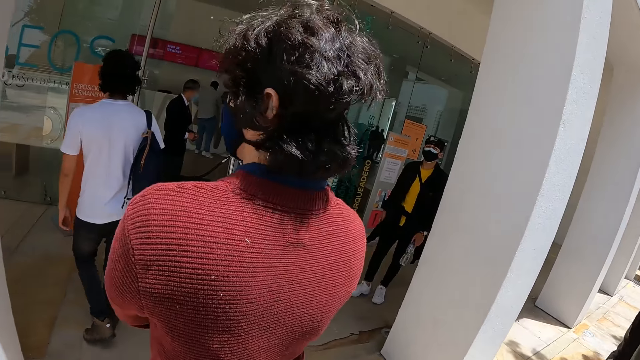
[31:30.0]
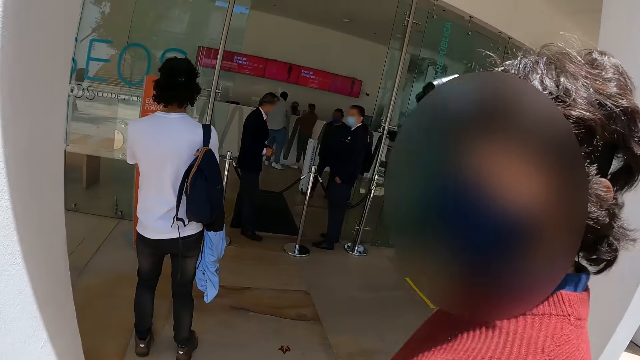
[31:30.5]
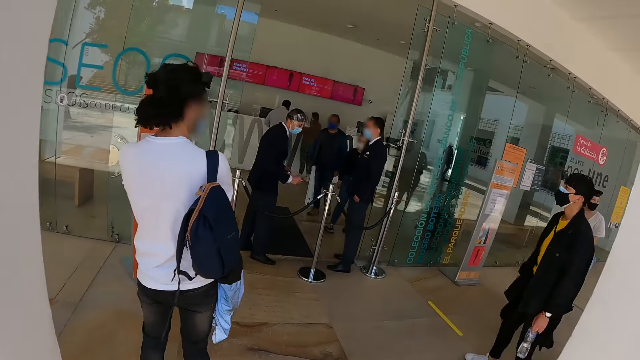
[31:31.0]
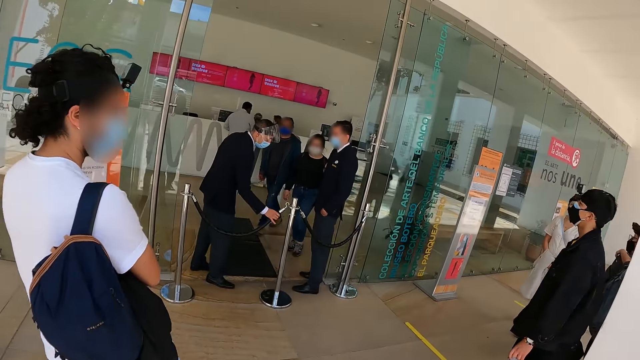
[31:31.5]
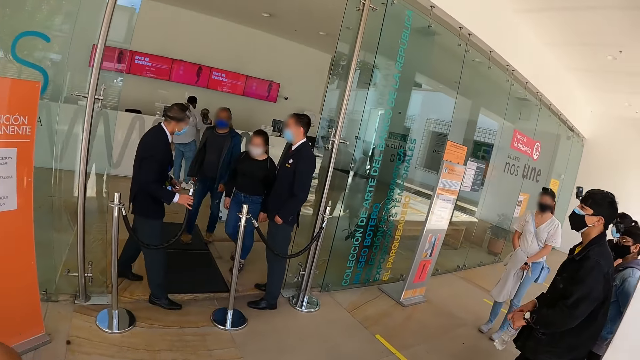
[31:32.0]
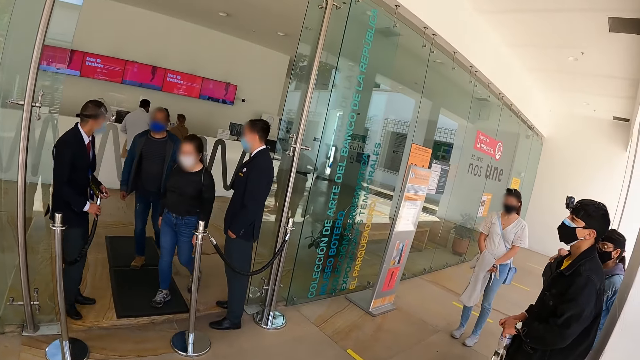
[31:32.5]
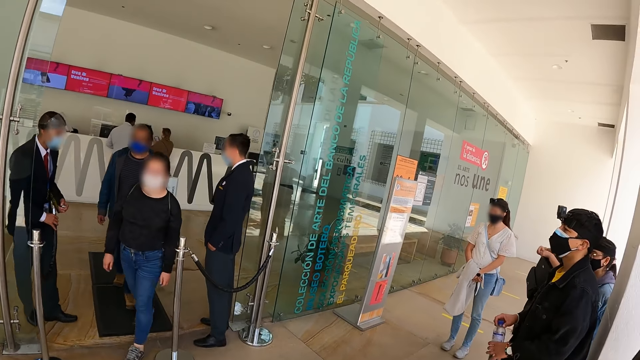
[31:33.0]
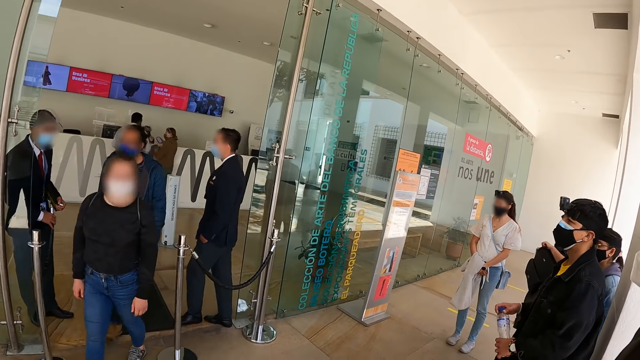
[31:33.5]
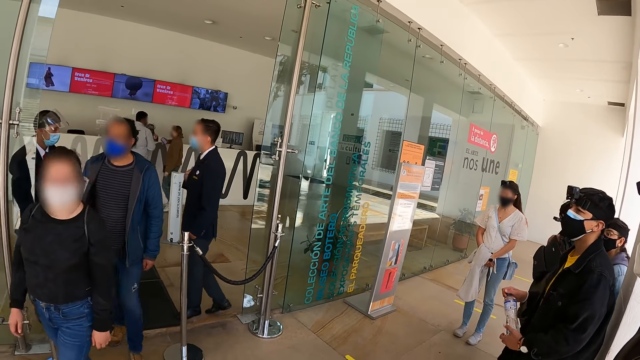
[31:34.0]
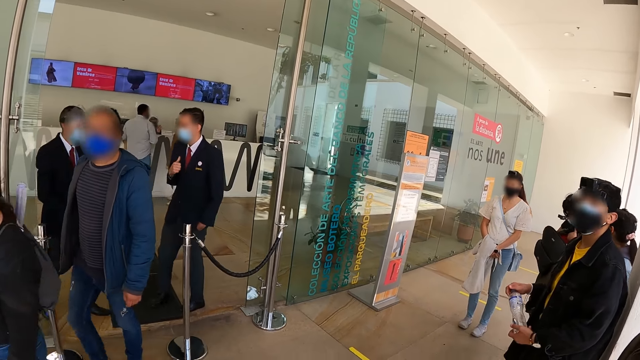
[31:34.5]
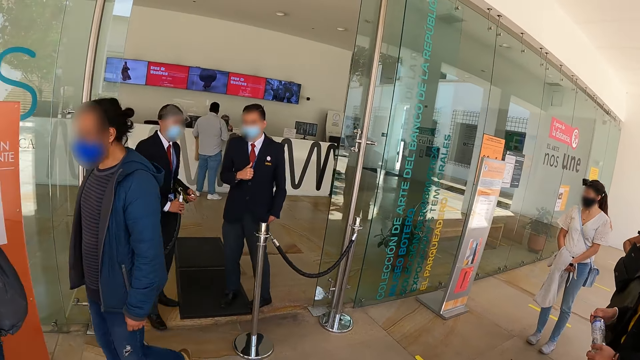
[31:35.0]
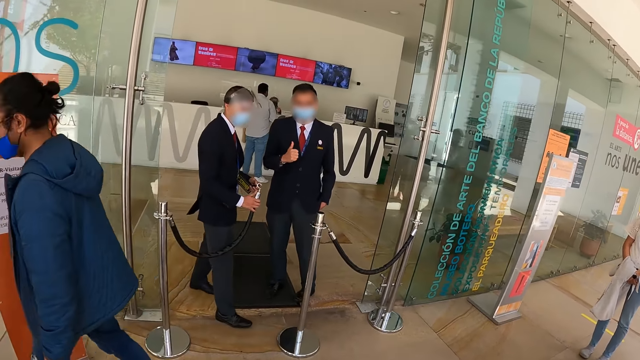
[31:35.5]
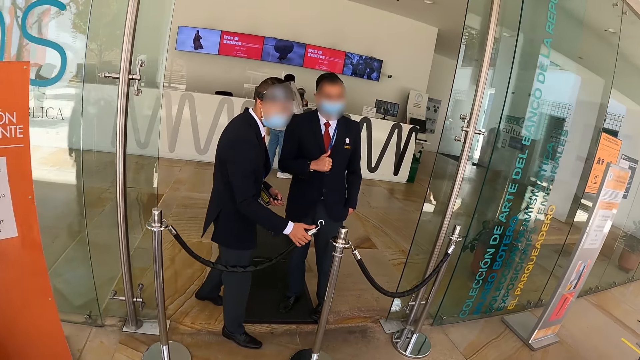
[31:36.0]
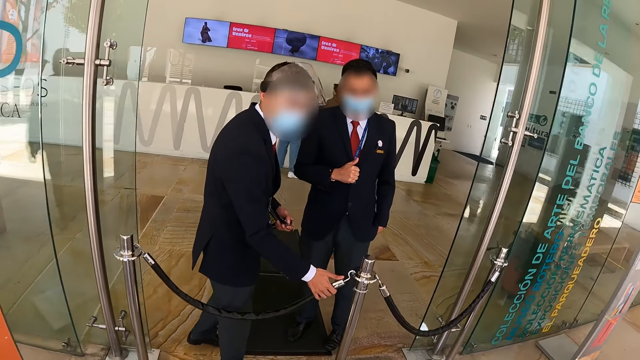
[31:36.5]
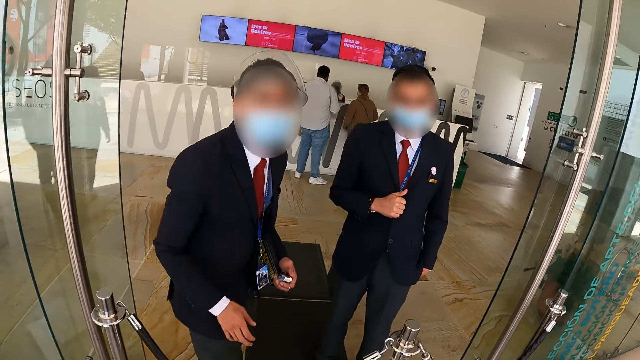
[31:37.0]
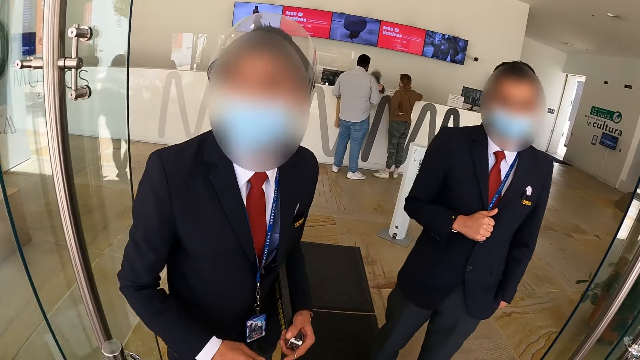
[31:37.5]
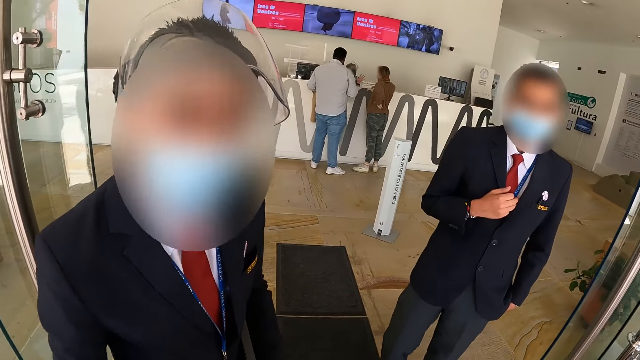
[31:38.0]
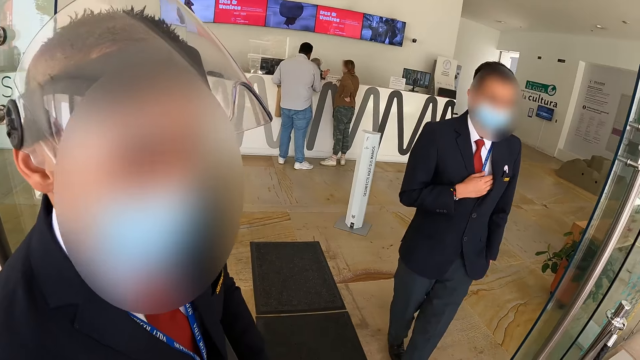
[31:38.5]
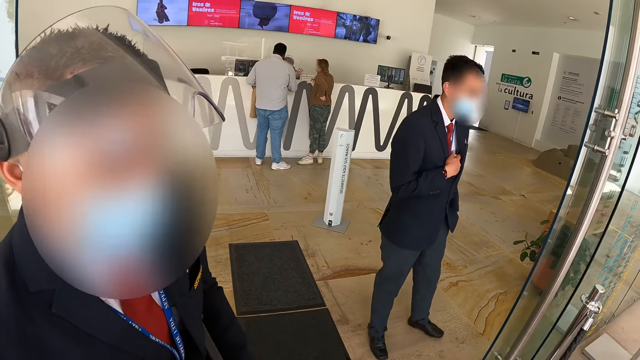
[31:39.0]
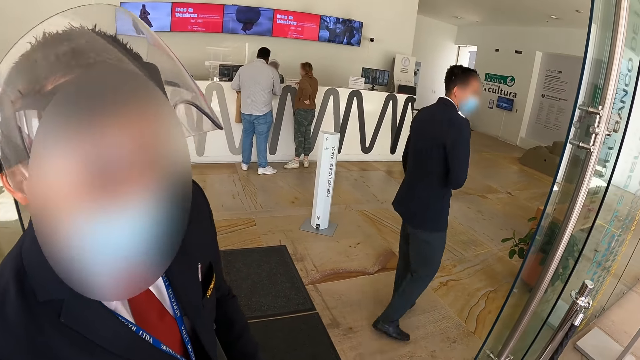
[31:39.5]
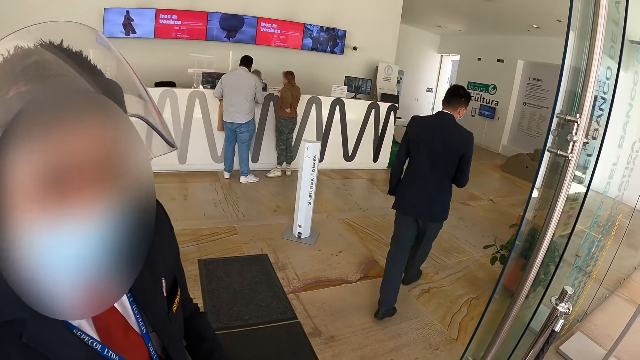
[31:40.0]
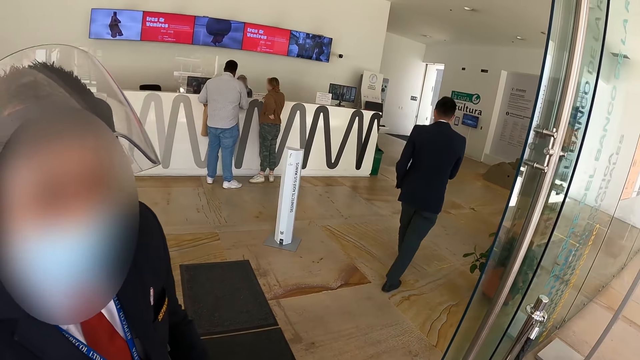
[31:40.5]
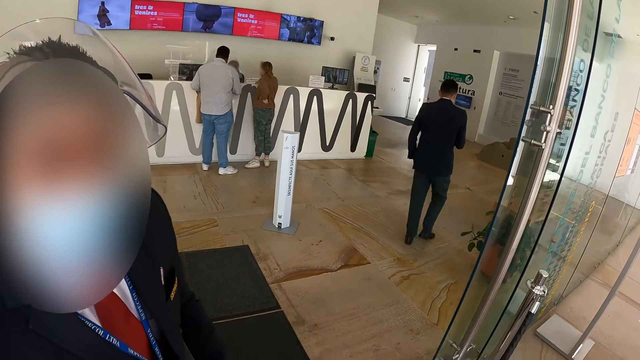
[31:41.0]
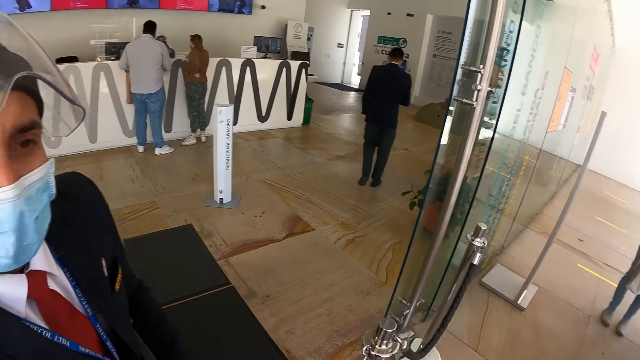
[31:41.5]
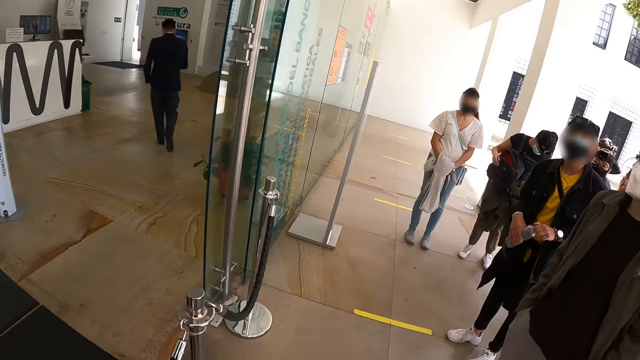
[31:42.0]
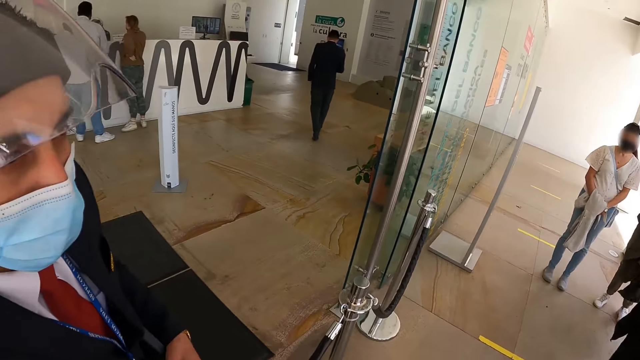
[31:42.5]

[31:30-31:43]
The camera wearer looks around. They talk to the security guards.

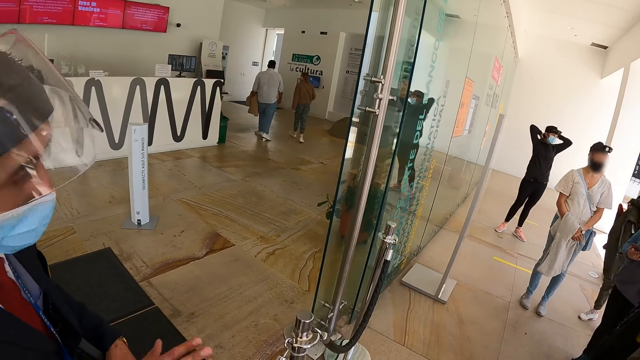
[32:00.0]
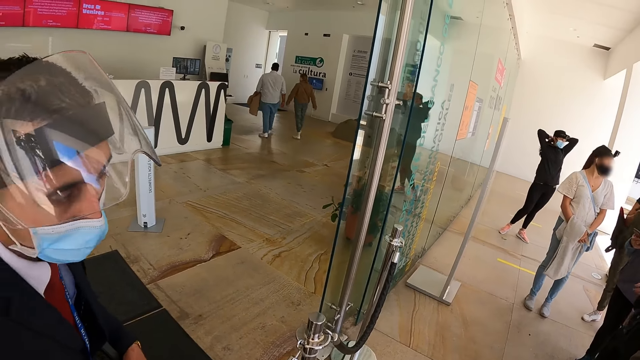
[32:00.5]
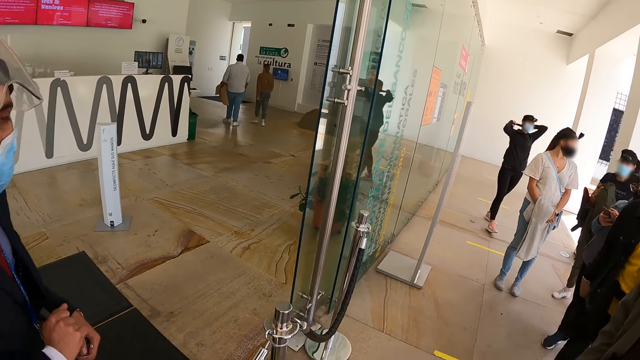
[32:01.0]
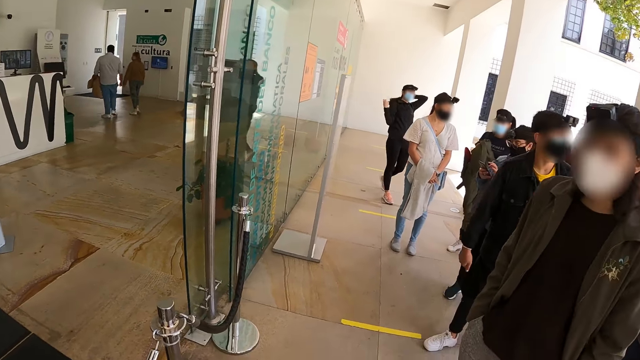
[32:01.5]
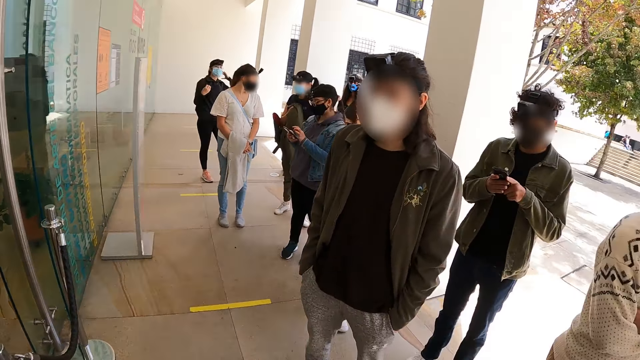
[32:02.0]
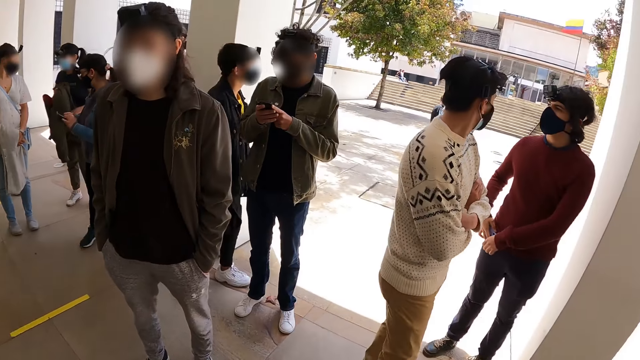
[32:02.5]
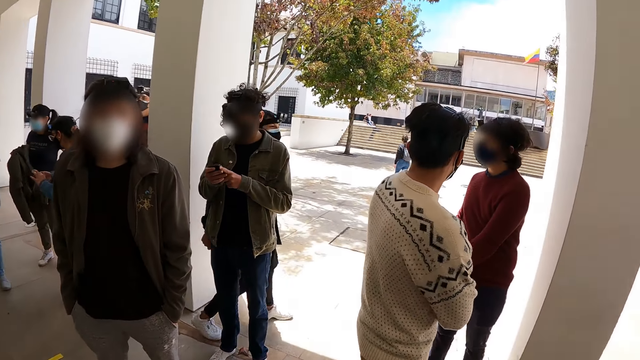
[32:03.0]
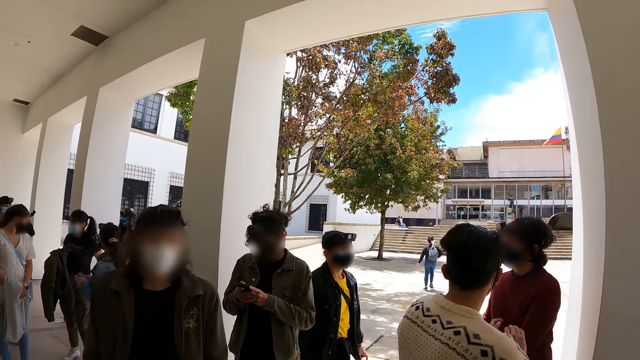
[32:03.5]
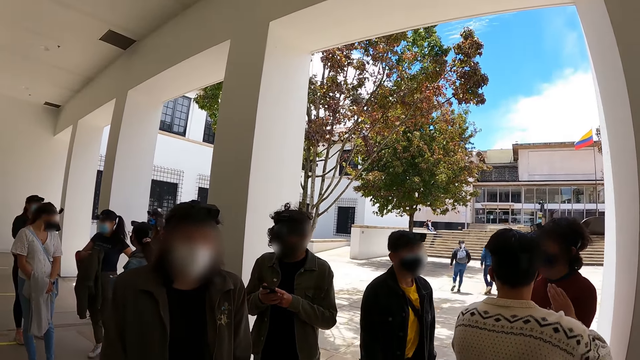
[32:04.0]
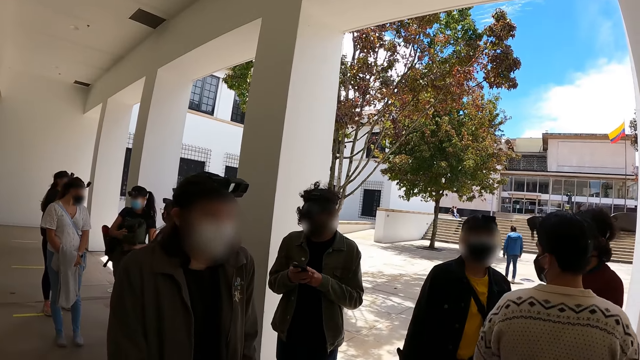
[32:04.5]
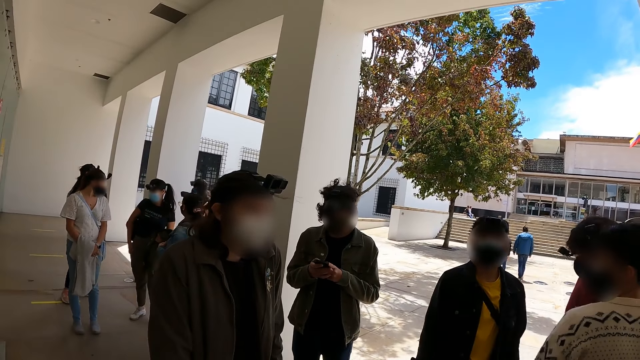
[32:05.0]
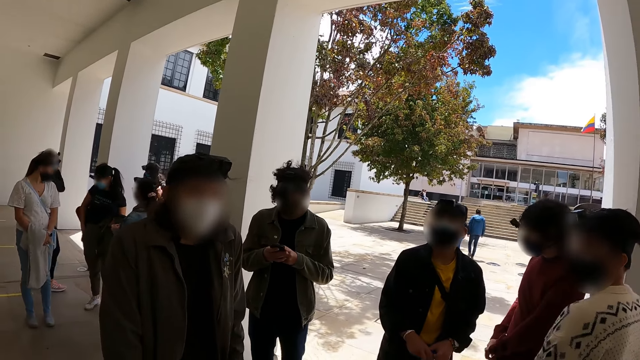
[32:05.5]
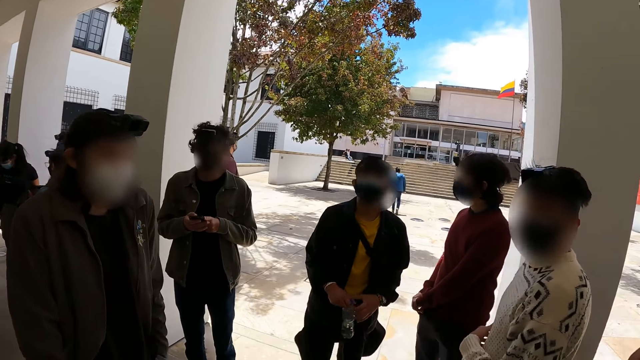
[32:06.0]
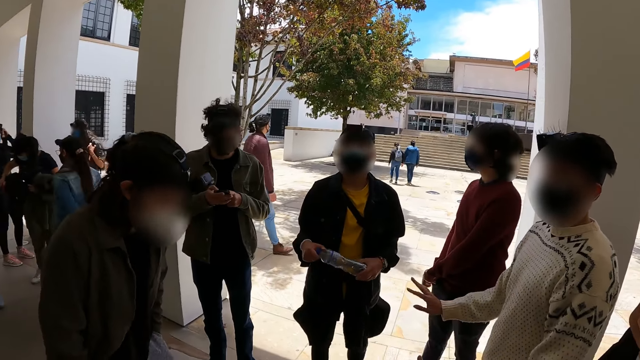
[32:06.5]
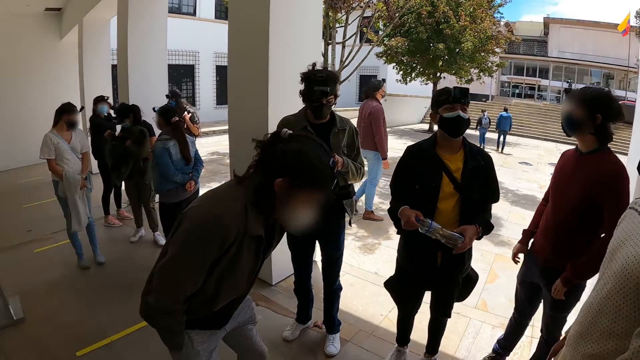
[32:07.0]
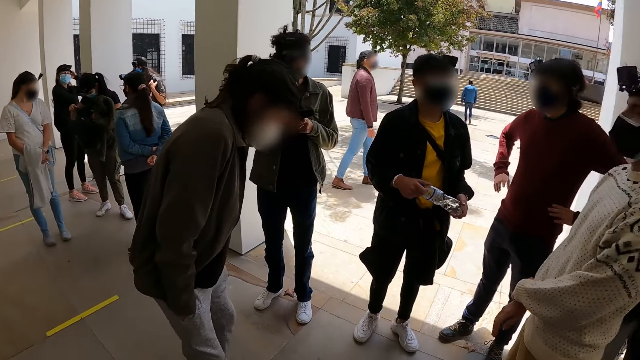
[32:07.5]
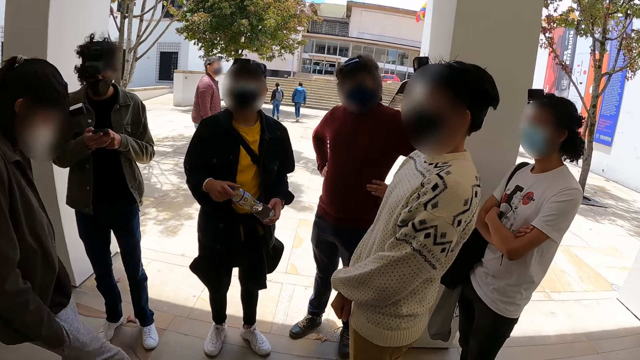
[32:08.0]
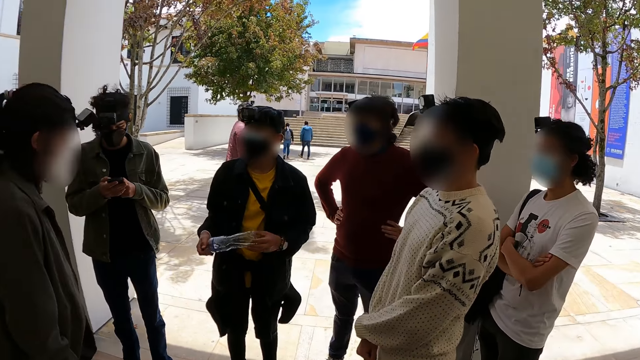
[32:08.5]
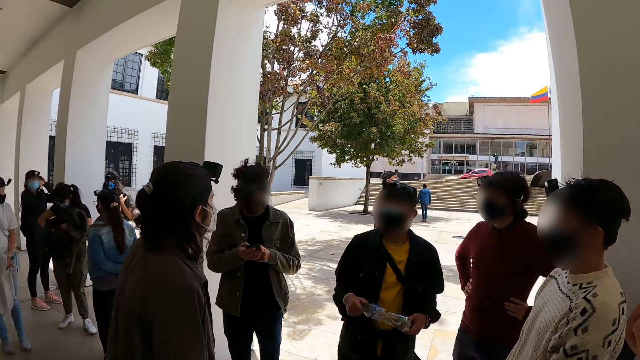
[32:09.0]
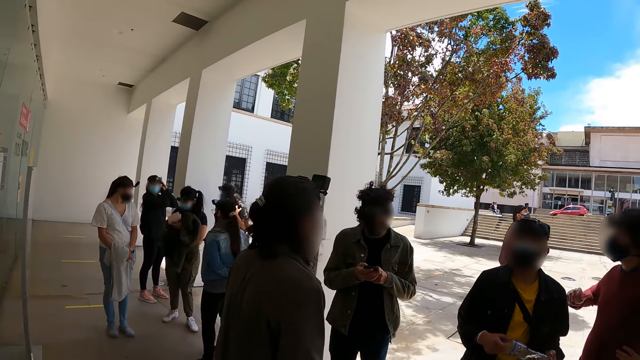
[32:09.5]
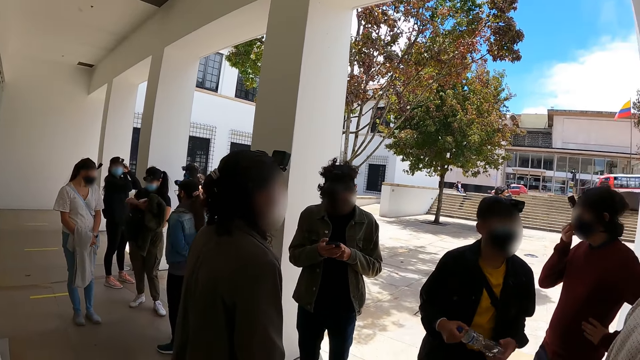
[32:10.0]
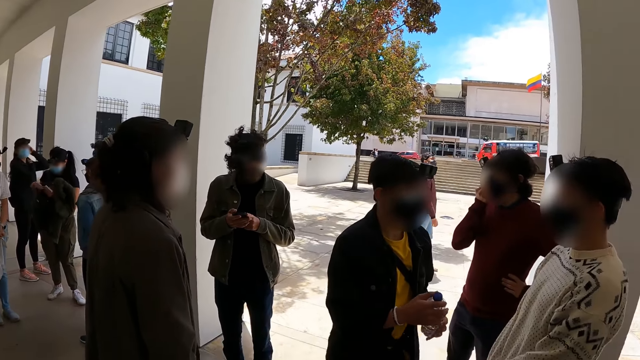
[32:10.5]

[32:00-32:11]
The camera wearer turns around the building. They look around the building.
